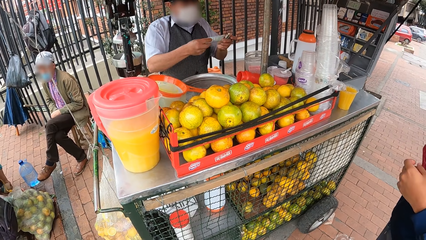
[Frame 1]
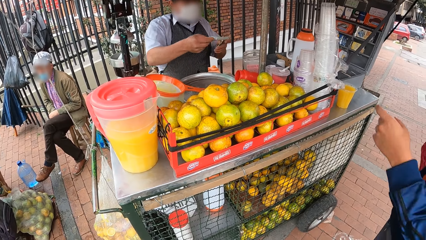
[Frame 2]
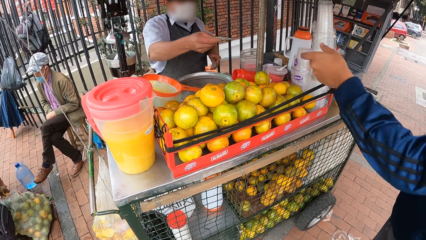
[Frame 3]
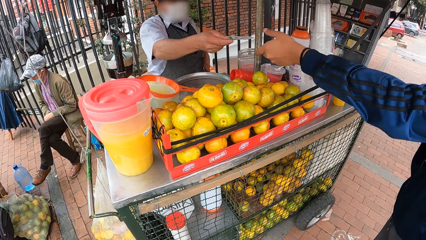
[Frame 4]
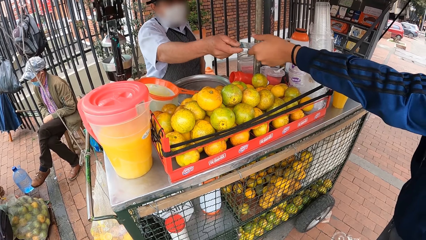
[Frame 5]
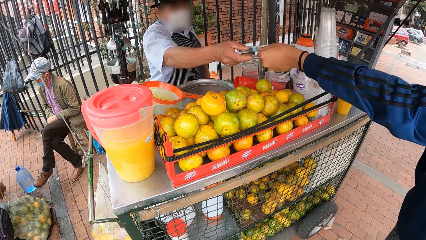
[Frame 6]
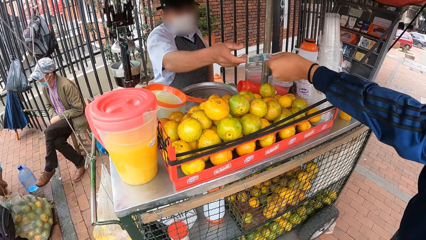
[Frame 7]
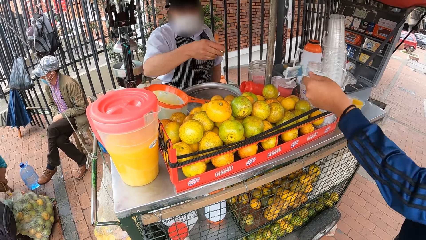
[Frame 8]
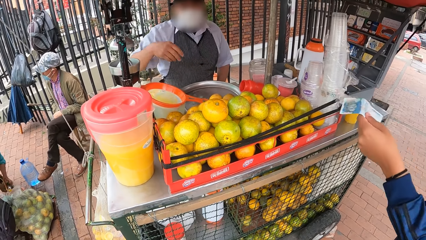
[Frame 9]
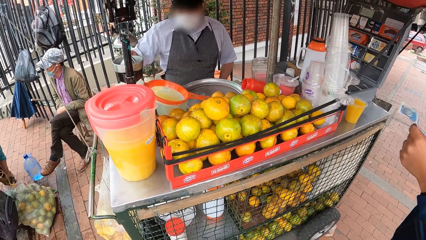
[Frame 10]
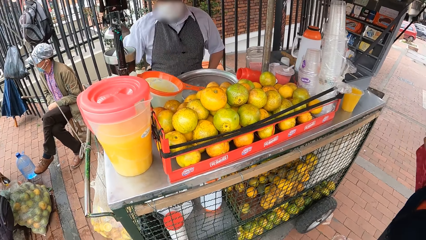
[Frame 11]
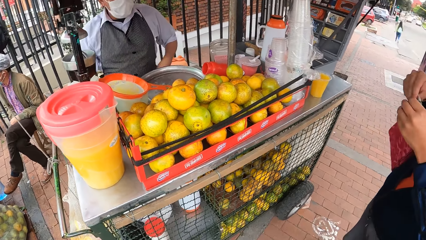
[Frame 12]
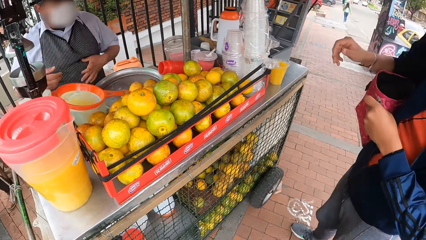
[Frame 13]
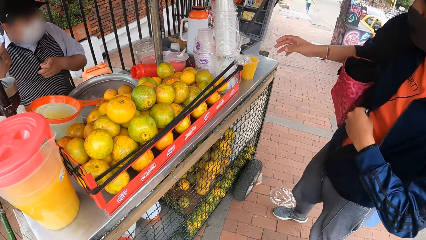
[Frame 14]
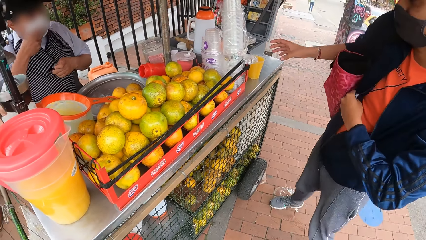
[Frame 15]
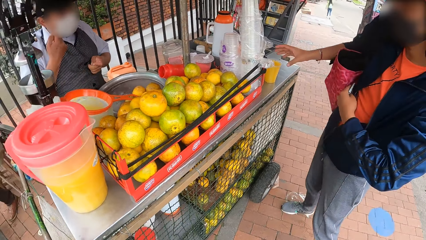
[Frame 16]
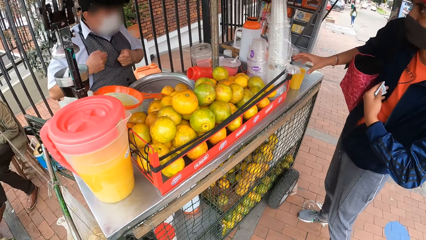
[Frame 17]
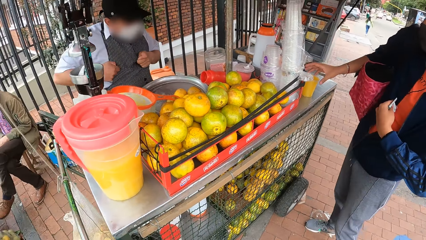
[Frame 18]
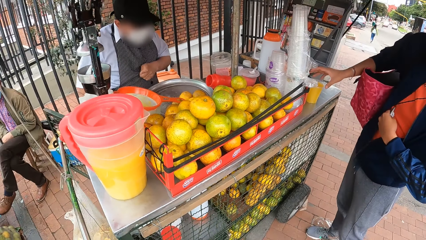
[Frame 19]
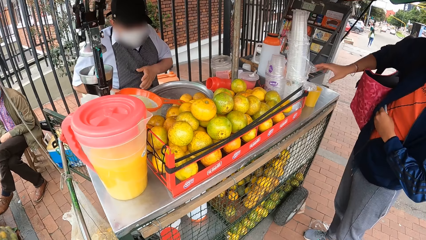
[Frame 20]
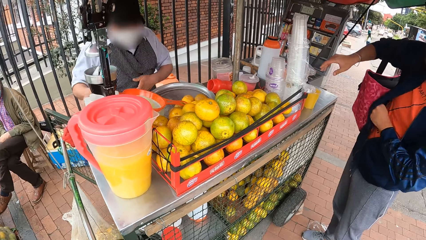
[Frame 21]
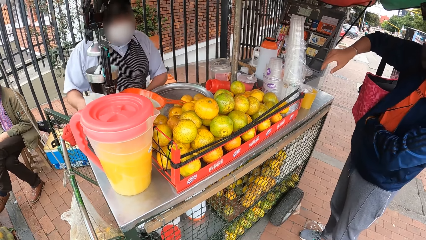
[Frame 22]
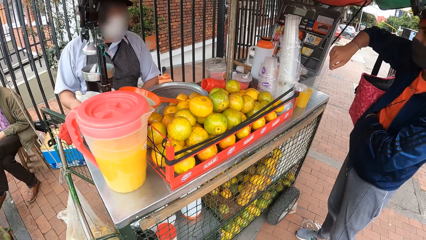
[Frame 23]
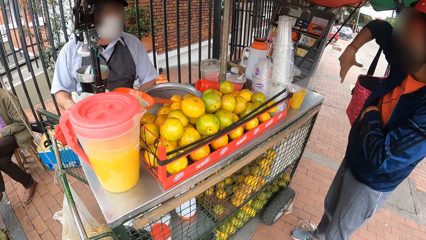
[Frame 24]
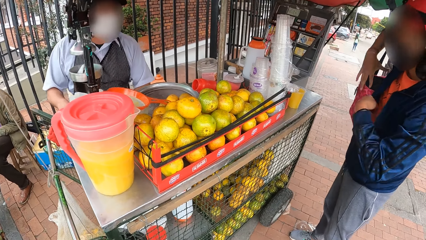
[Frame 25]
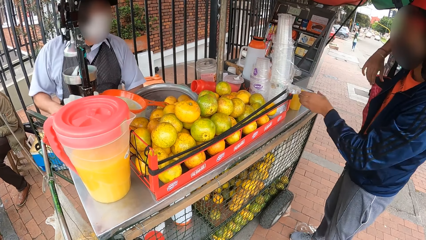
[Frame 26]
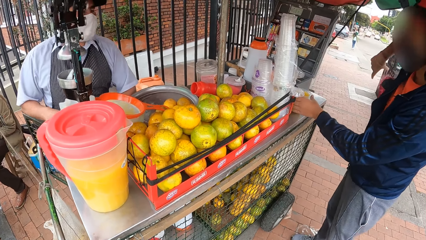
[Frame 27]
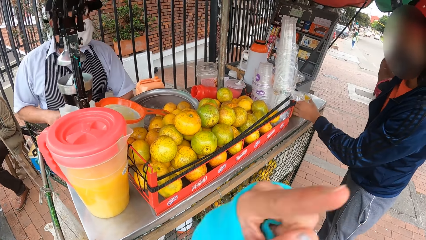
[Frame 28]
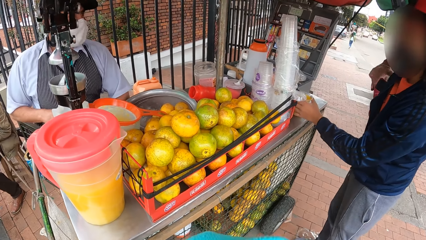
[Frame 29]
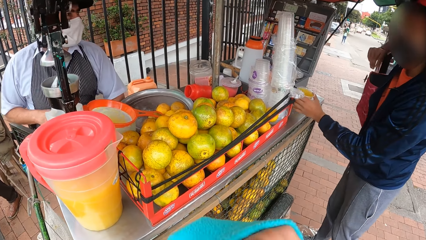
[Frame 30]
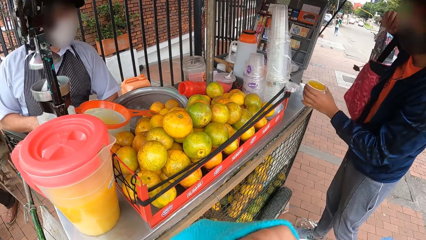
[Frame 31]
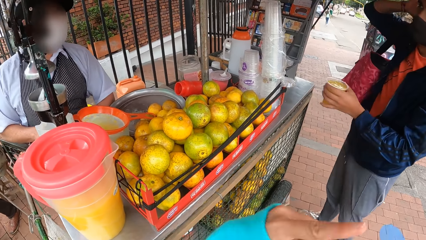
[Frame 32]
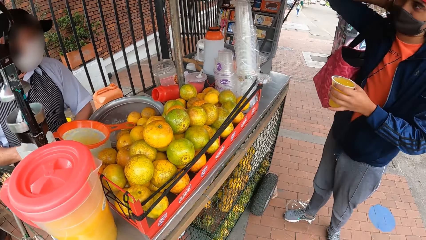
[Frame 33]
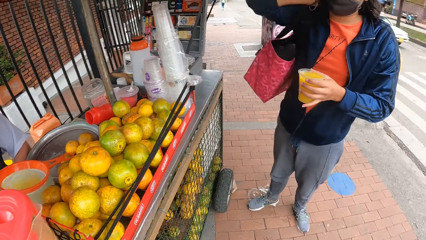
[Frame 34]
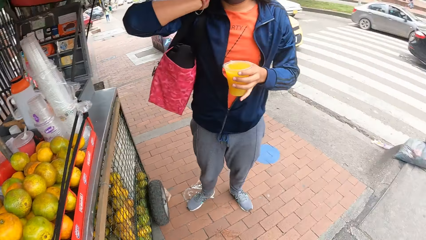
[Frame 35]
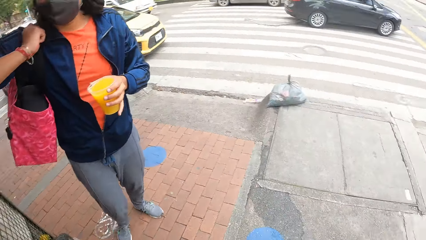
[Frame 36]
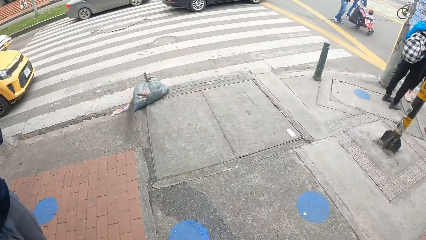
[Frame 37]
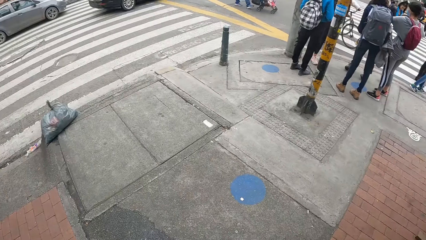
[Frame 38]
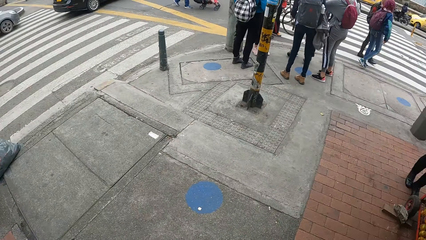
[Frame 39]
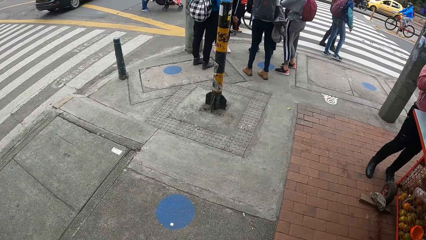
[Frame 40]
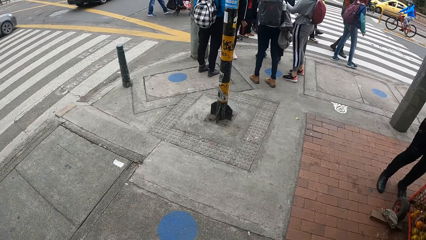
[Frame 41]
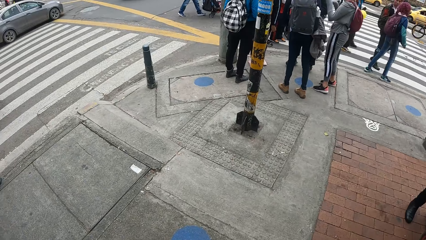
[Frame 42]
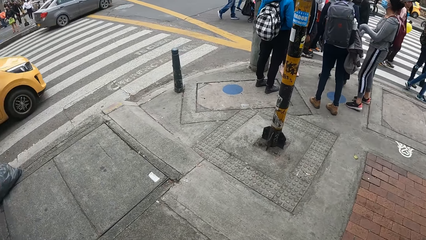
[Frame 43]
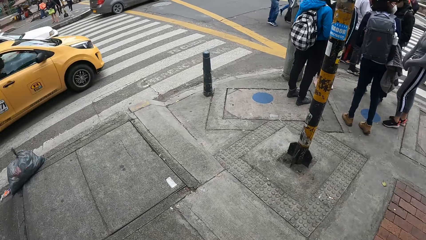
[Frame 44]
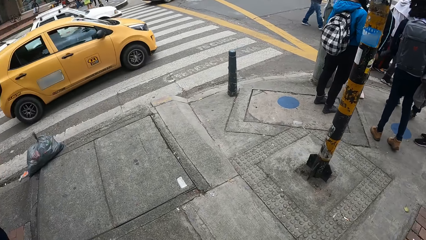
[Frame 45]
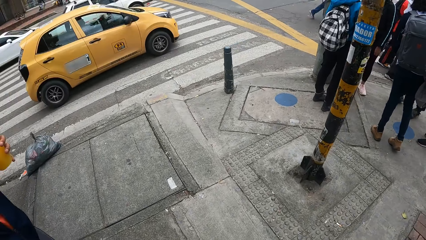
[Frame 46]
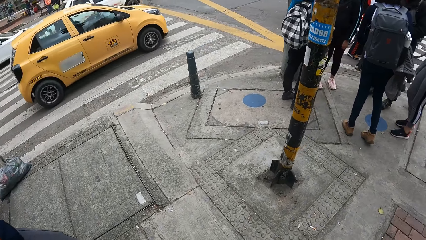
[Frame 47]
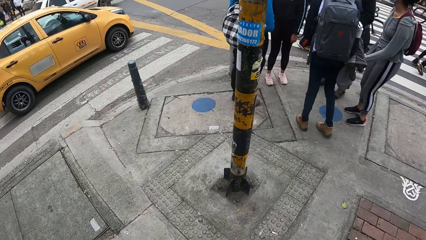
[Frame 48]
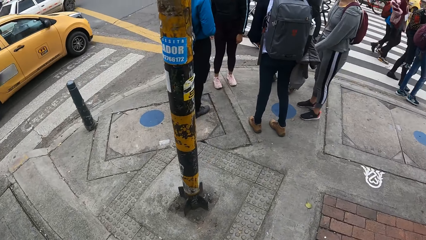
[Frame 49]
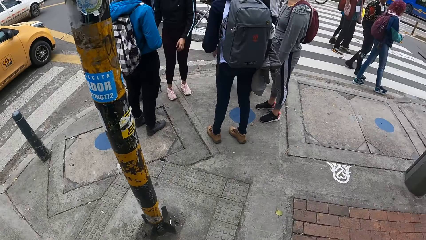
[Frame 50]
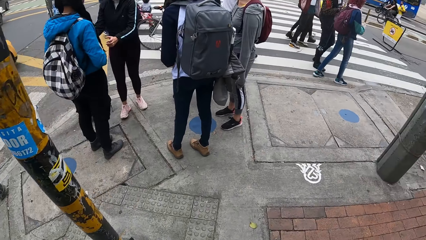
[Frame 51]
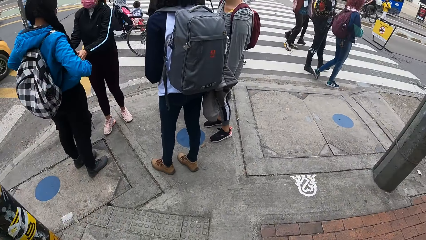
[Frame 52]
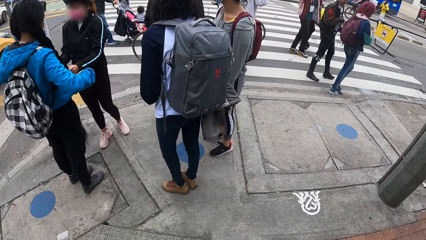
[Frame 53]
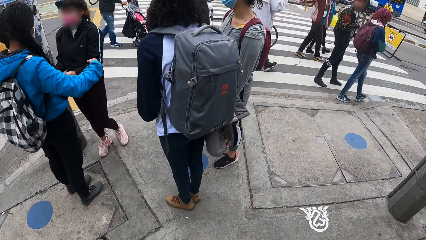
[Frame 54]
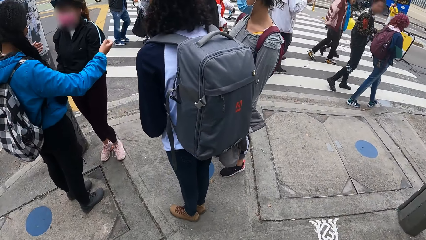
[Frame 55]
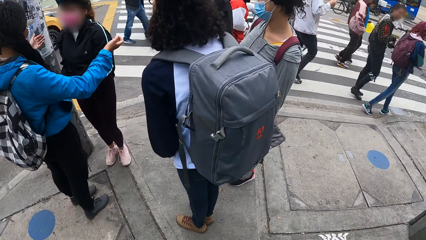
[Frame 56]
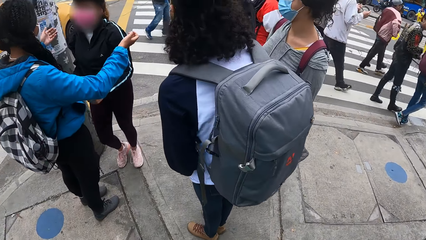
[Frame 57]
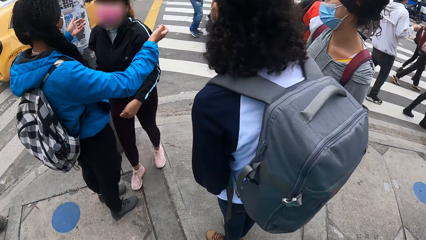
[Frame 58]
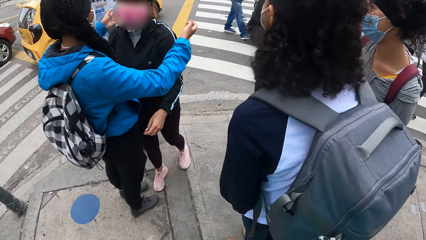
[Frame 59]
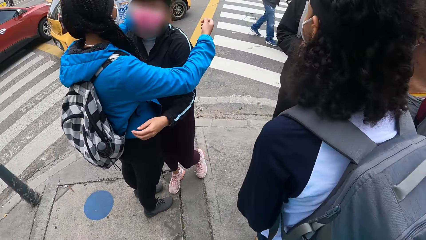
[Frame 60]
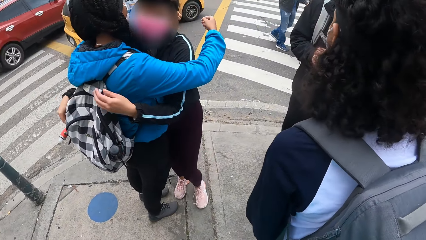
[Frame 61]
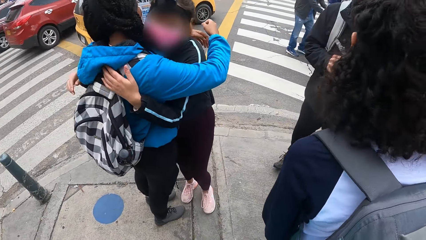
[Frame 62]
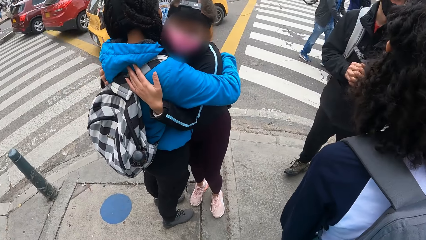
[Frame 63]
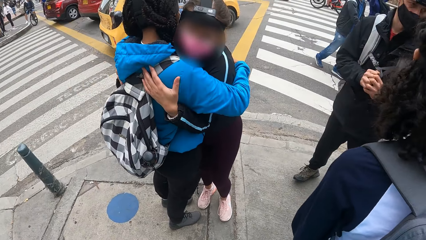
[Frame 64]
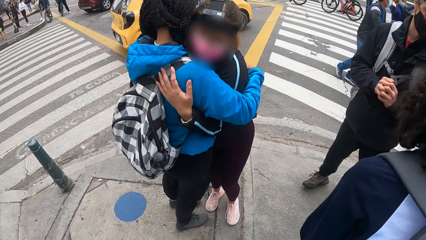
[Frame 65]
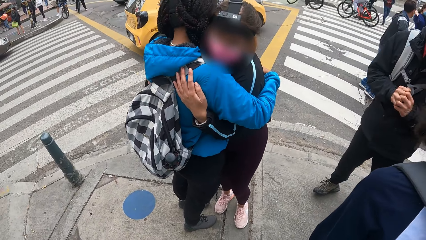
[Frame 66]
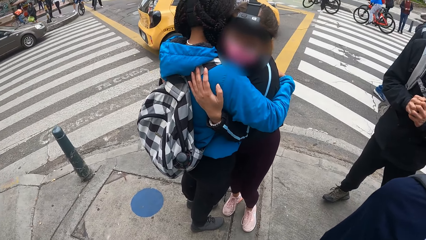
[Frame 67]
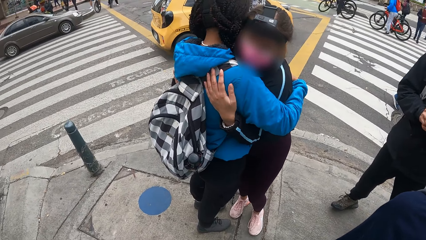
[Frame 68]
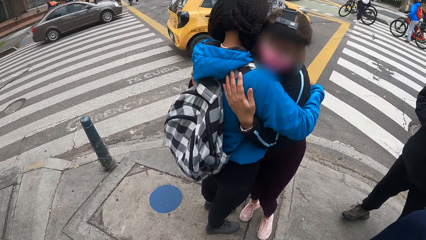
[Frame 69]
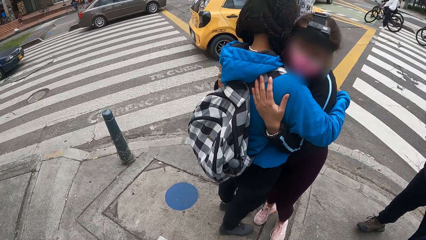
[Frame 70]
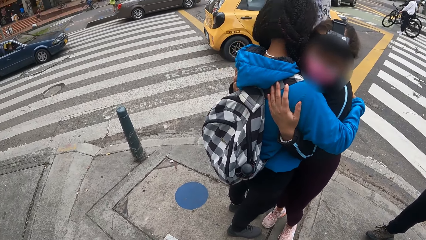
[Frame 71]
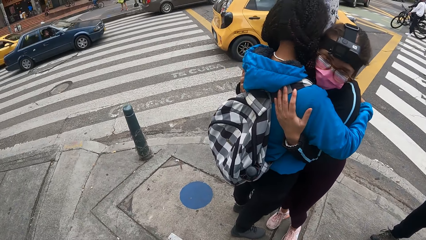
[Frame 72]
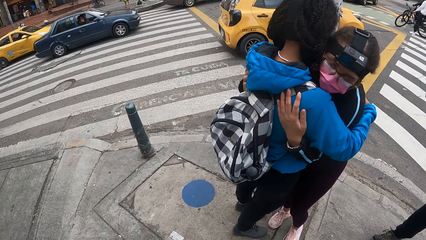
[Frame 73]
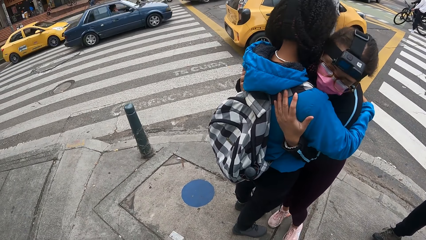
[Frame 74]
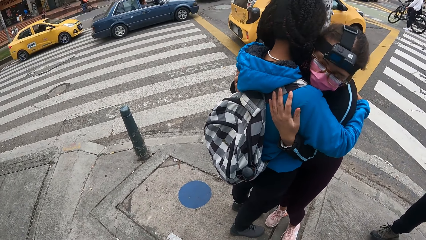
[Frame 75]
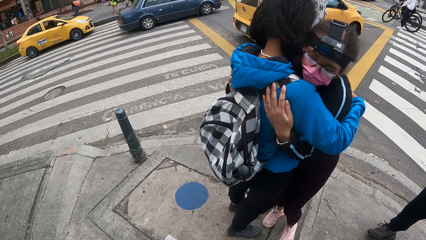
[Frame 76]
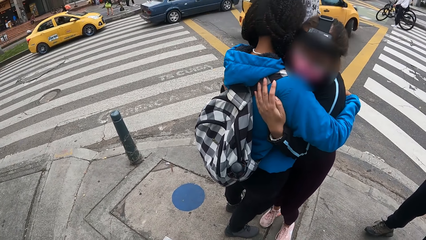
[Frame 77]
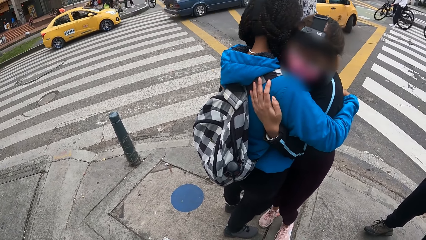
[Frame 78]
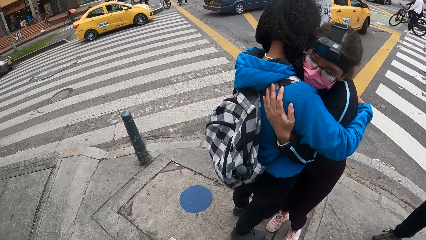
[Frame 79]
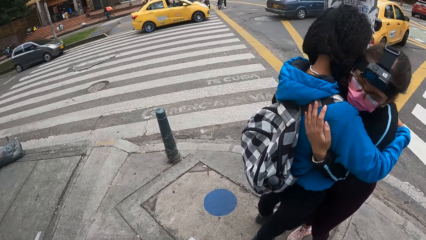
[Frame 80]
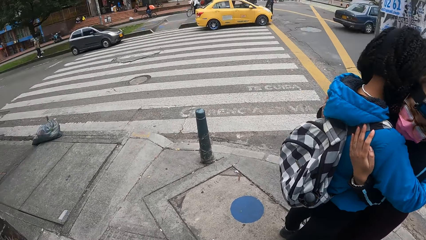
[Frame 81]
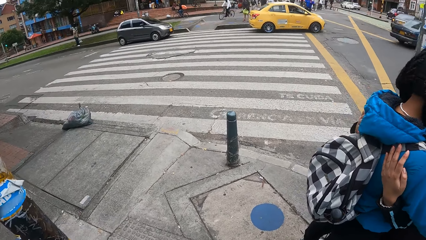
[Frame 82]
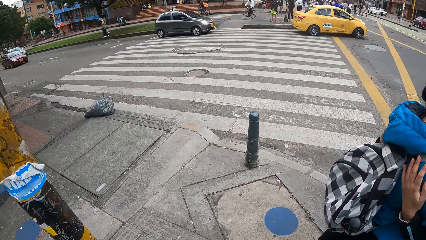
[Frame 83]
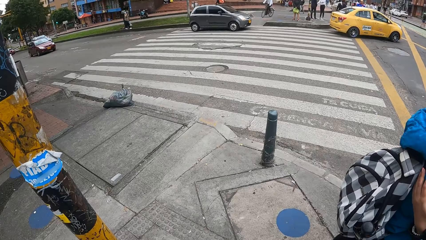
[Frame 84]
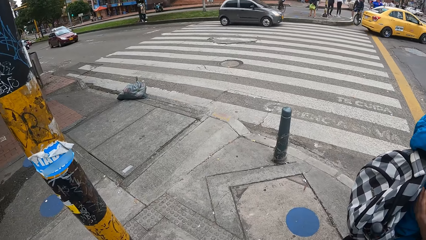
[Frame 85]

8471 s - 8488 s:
A man gives money to another man with his right hand. The other man collects the money from the first man with his left hand. The other man places the money inside his jacket with his left hand. The other man picks the fruit juice from the table with his left hand. The camera wearer moves around the road. A woman and another woman hug each other.
